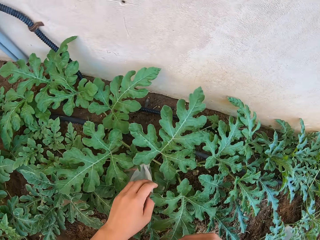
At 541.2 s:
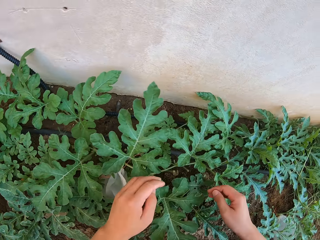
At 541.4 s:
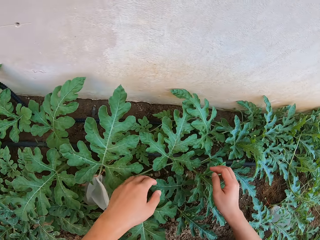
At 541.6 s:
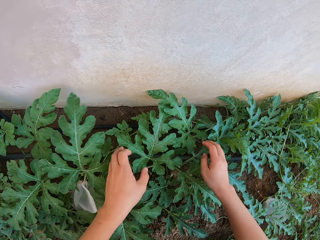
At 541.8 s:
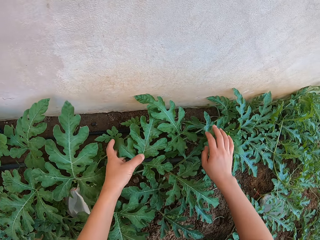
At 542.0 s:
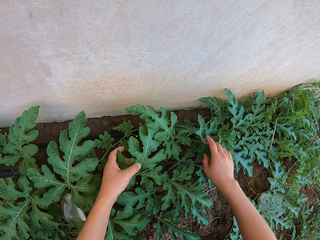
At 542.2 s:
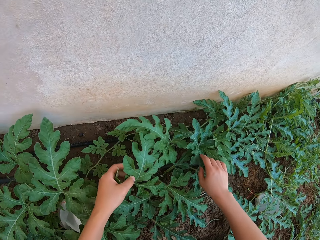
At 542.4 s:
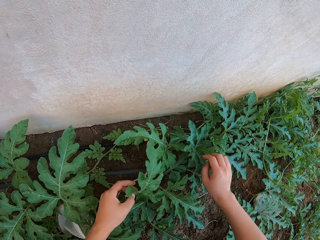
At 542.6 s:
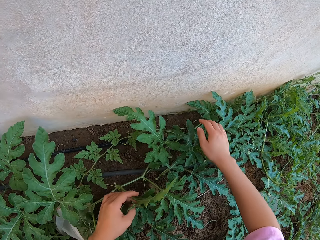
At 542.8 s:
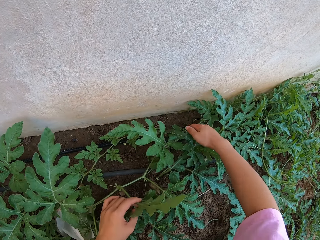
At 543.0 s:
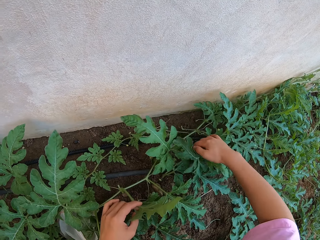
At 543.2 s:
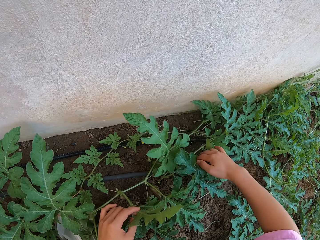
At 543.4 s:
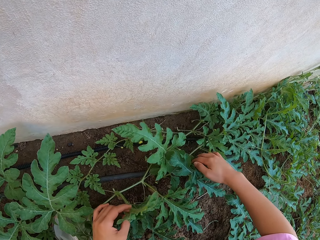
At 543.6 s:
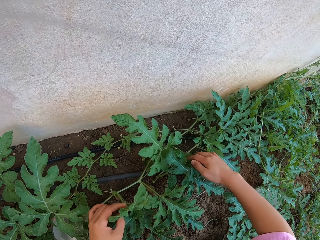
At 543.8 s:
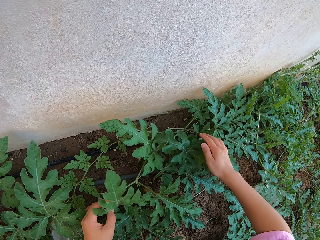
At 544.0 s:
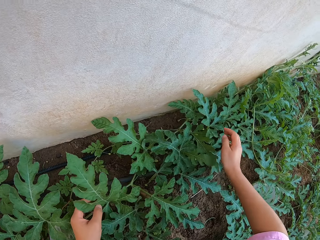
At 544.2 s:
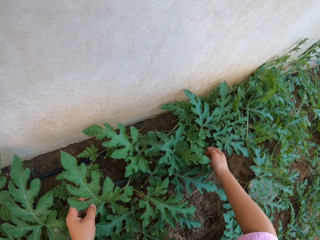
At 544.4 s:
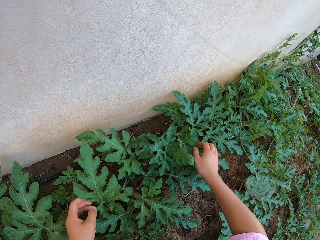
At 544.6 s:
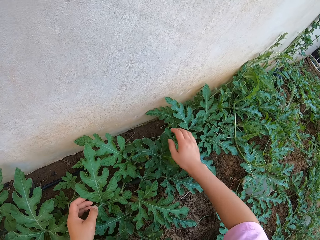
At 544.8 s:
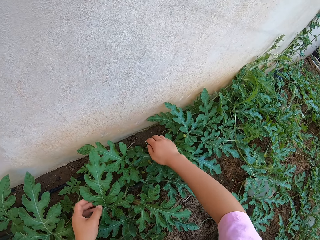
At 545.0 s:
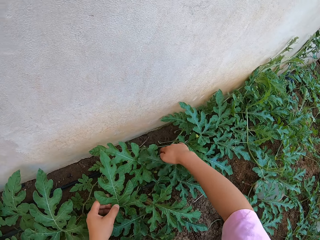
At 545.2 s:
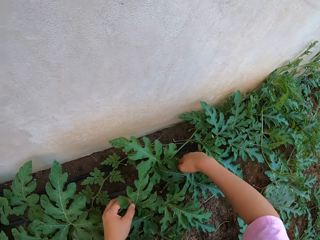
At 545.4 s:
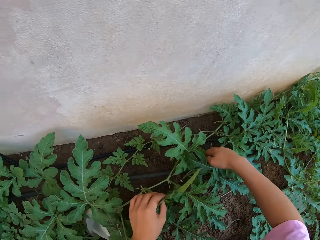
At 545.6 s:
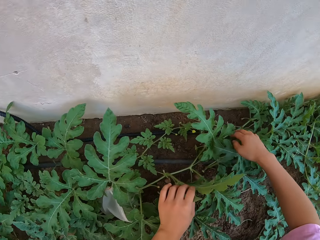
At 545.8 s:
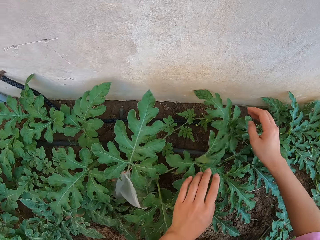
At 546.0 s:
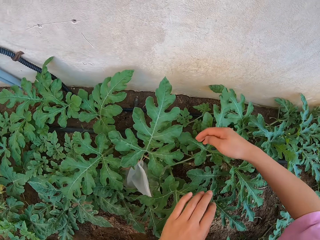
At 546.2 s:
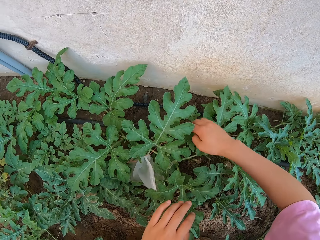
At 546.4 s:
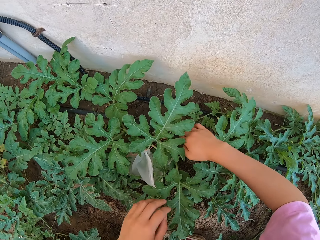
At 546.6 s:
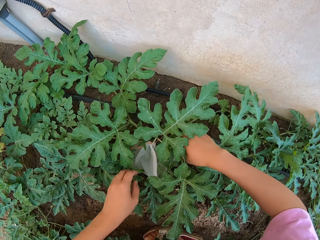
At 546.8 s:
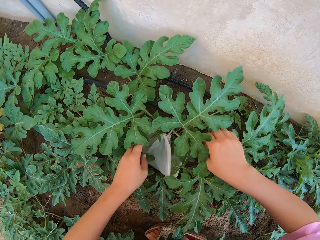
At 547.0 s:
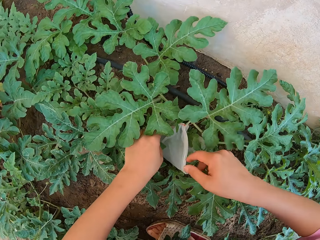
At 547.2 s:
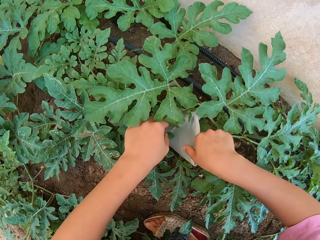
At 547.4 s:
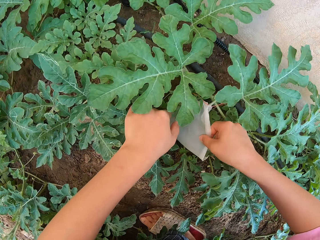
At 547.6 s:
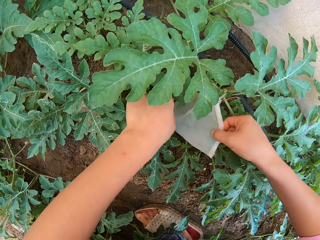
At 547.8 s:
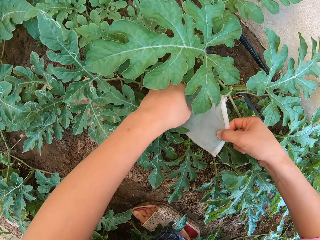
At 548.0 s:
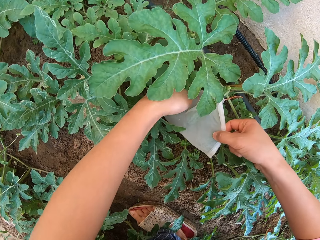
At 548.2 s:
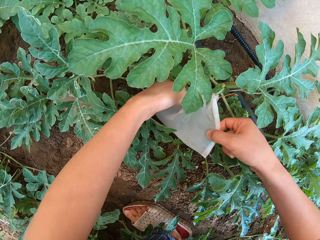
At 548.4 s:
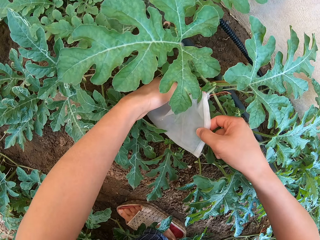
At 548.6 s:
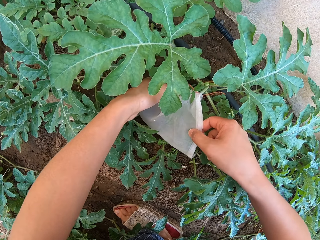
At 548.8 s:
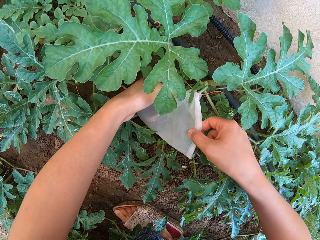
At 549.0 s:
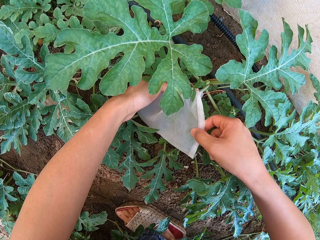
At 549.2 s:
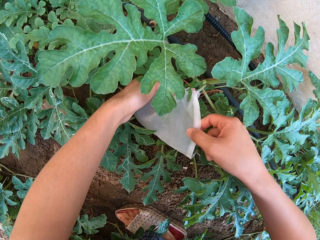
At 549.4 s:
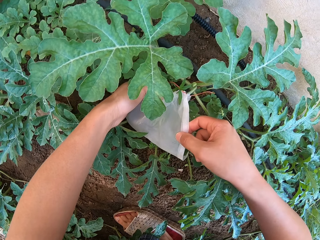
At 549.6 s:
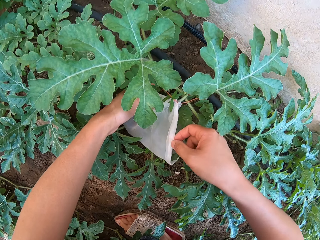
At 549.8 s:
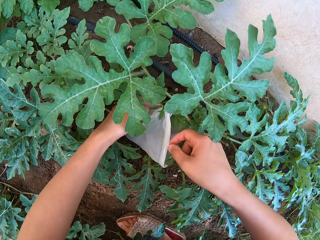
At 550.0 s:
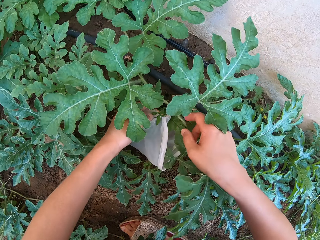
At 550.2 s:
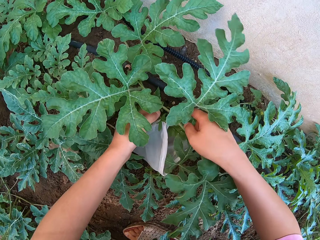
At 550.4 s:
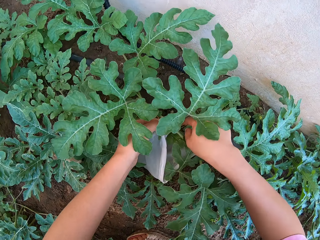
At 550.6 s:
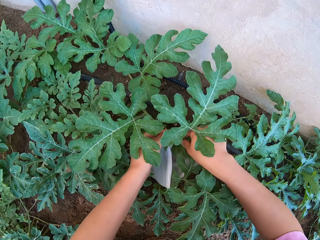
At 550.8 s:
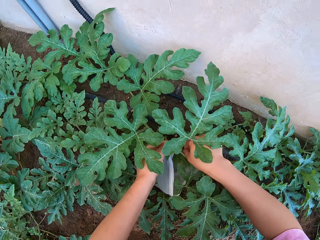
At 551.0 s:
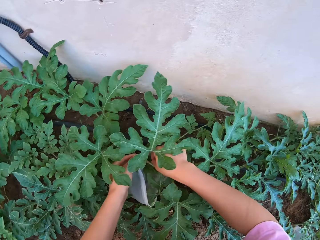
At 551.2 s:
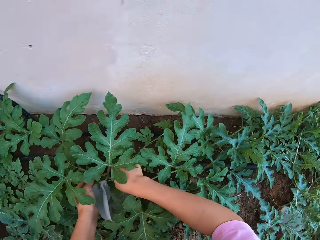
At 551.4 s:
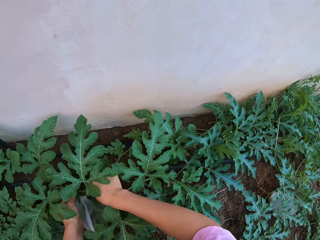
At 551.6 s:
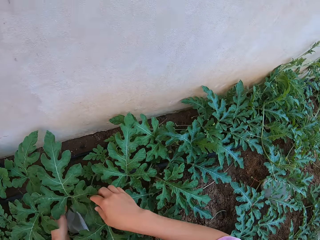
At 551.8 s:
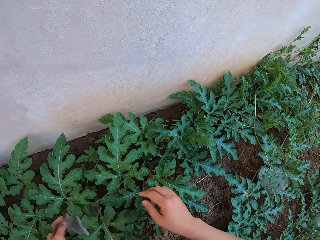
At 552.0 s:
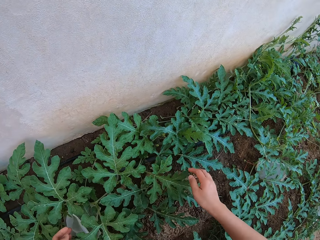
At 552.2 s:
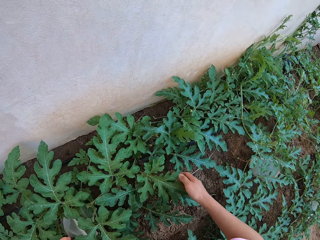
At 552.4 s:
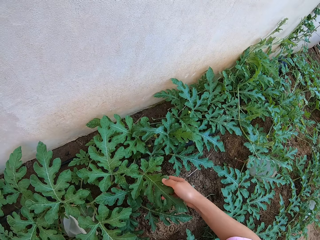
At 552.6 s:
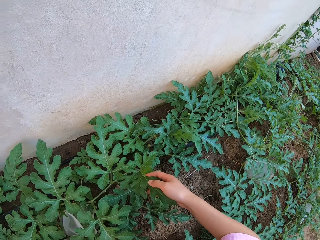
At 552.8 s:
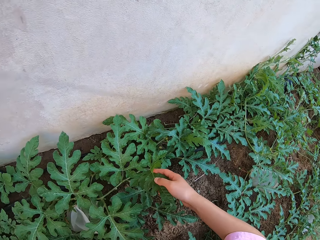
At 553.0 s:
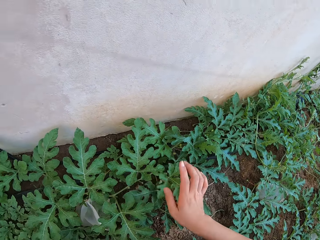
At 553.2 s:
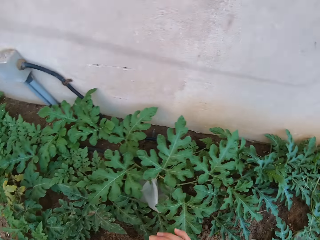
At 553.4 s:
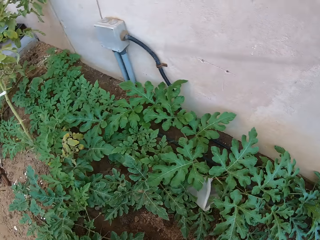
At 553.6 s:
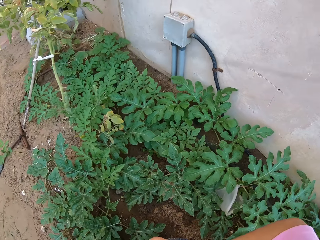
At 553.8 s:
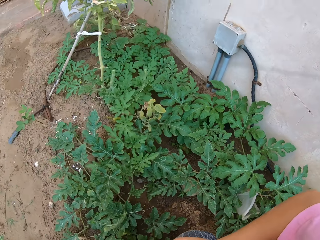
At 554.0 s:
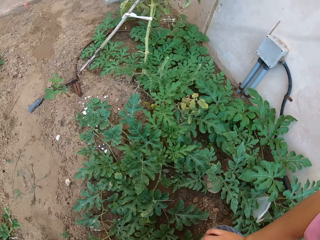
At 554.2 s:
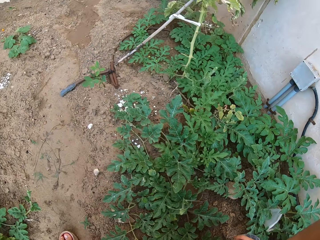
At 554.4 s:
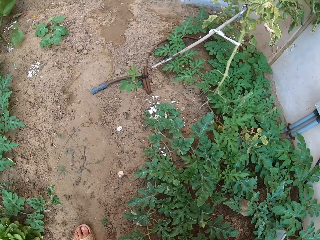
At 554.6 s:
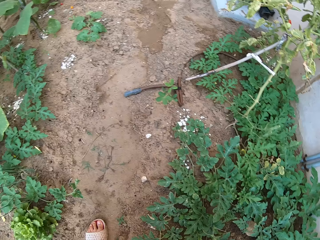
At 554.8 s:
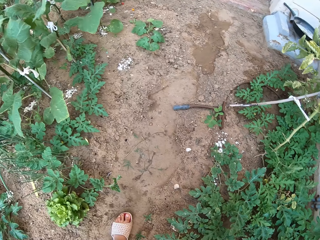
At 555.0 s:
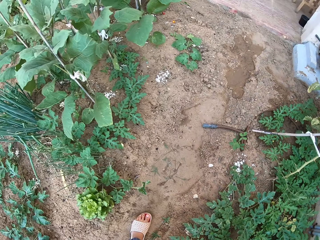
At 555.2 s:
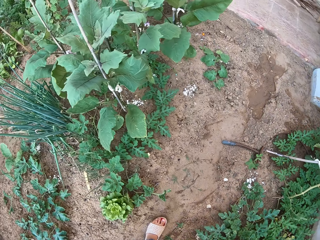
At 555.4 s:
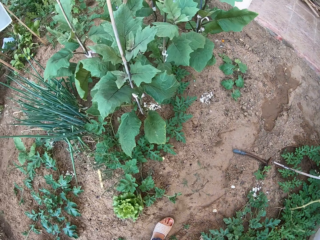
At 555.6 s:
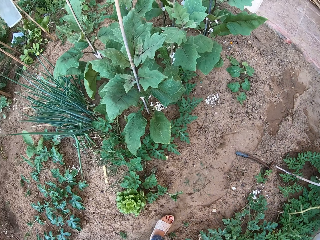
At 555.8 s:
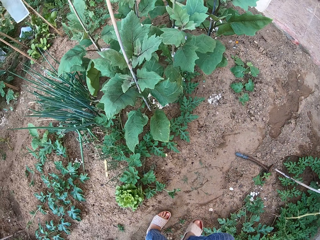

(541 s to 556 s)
The camera wearer touches the stem. They stare around.

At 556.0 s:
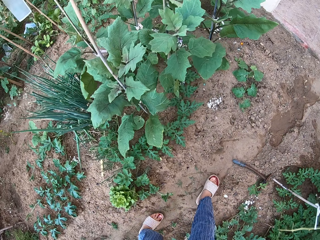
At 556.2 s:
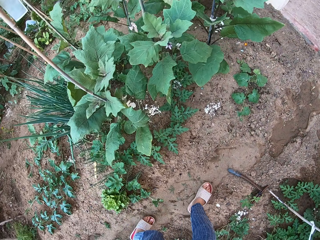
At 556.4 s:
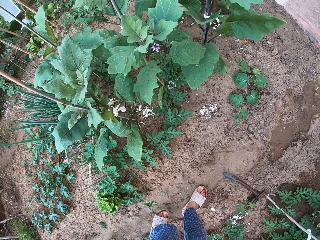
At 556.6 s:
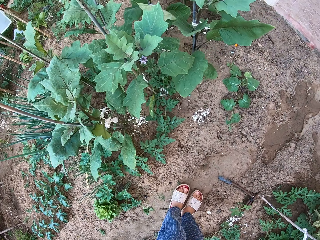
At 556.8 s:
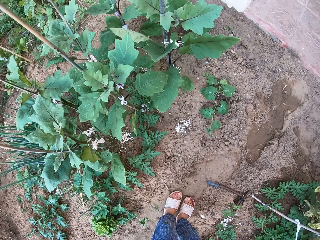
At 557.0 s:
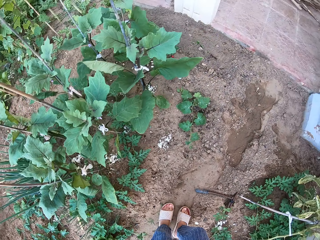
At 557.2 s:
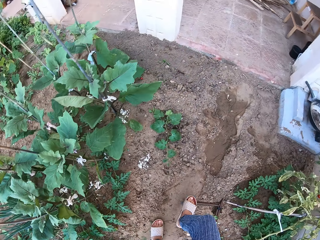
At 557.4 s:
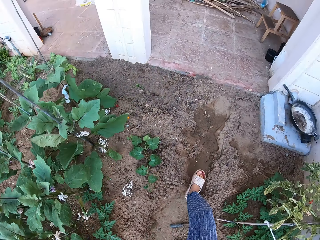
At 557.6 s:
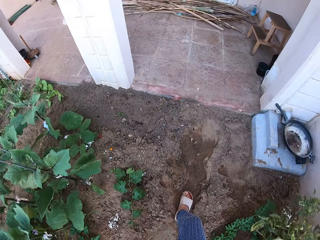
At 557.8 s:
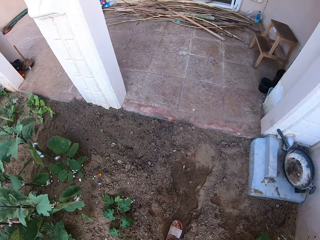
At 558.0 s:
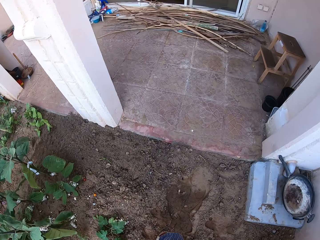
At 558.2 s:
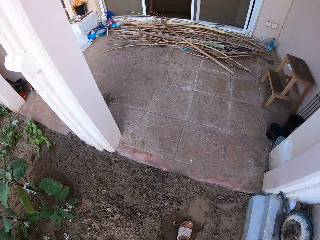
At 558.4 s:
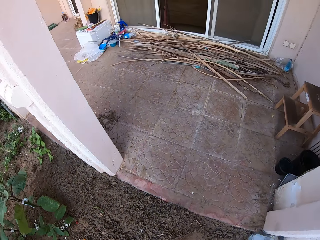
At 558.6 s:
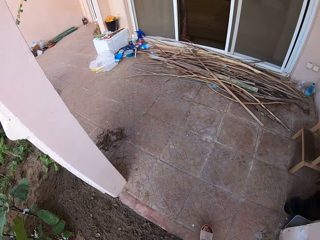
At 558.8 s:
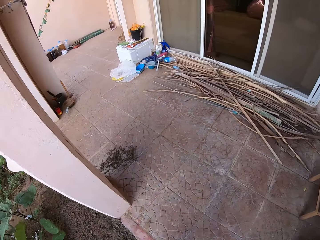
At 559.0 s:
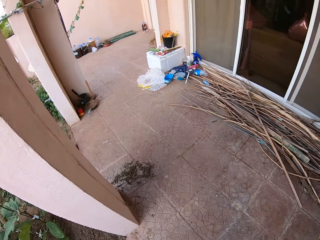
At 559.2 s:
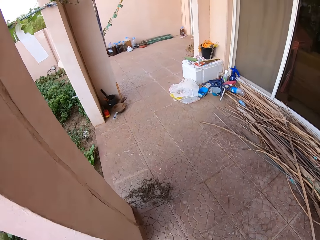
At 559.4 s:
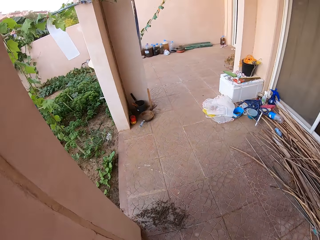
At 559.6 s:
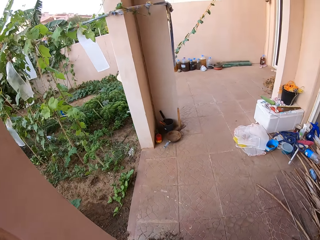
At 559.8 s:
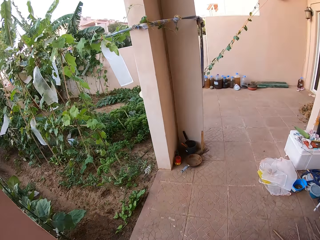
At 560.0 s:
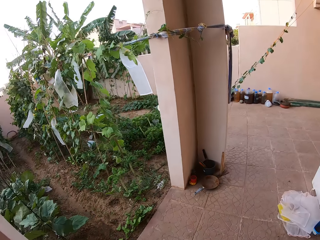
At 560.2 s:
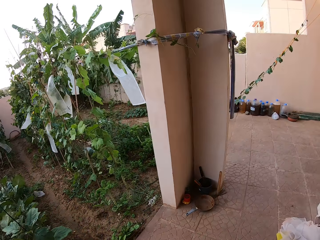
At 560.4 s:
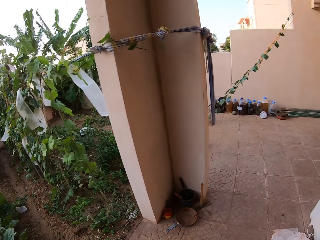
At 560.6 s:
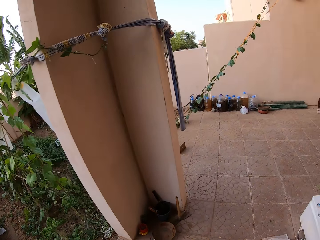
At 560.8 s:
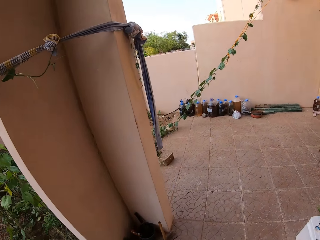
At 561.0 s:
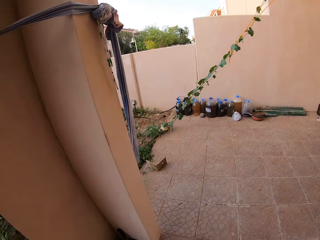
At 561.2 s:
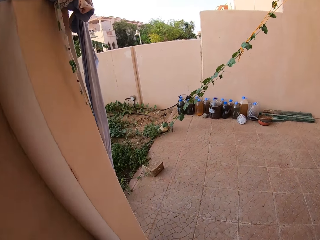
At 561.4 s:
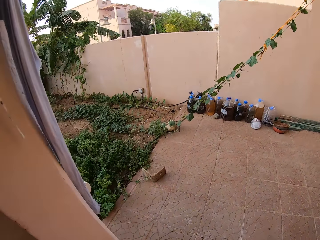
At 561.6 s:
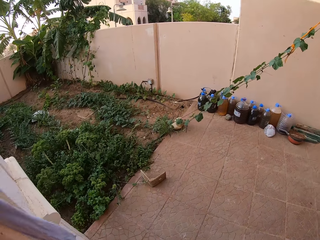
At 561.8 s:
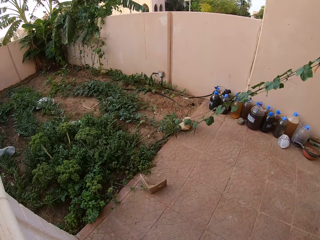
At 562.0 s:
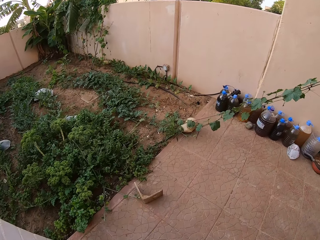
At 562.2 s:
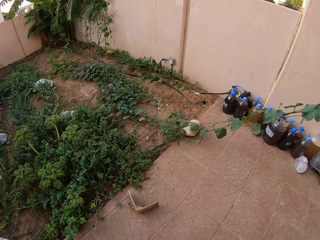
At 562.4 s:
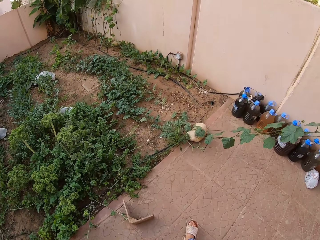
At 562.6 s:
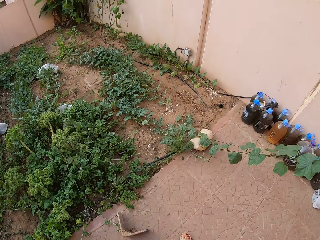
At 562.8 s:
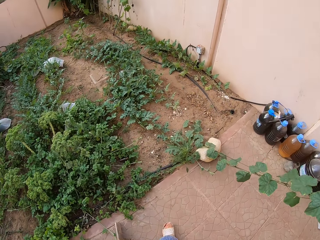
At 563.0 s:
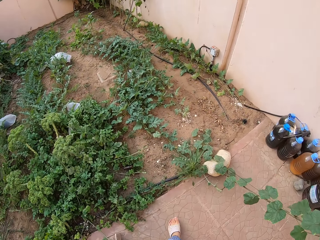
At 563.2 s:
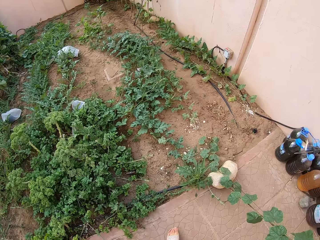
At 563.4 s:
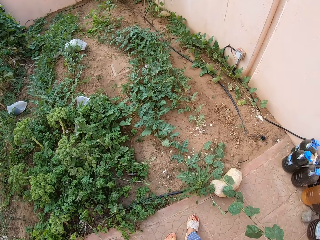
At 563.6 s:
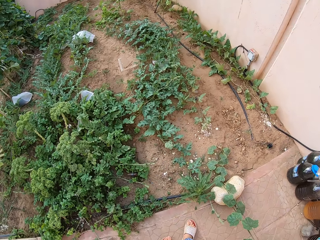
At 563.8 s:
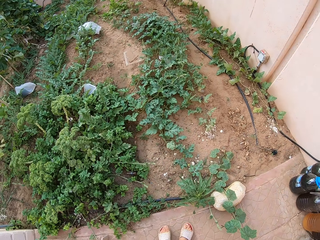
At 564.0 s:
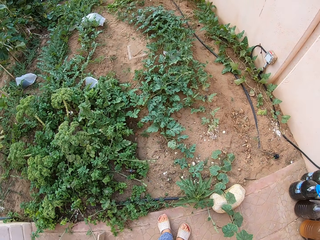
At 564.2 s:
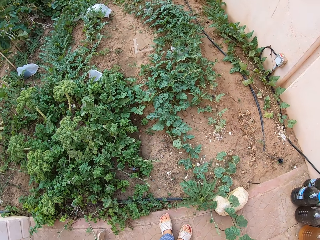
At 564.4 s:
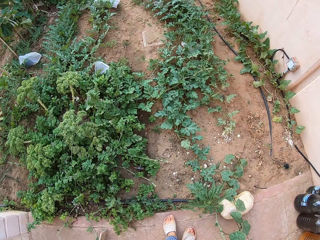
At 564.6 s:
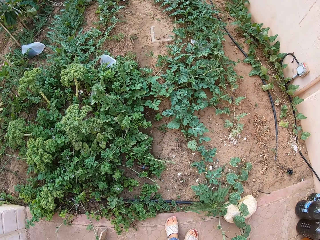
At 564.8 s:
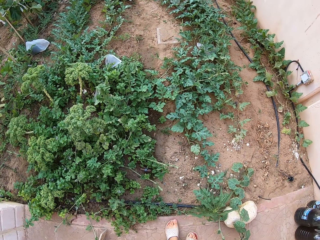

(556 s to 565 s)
The camera wearer walks around. They step on a corridor floor.
